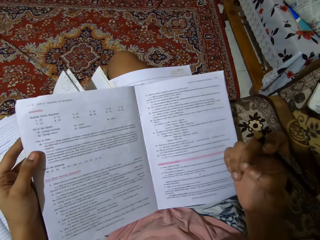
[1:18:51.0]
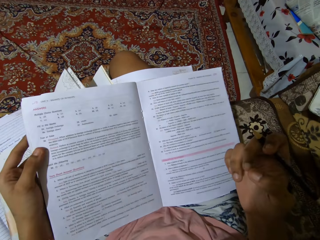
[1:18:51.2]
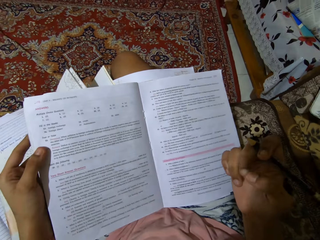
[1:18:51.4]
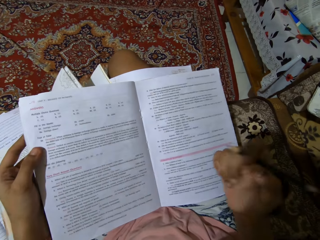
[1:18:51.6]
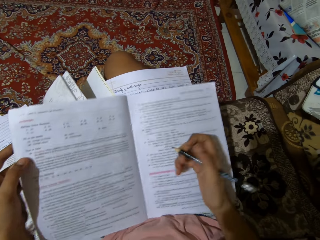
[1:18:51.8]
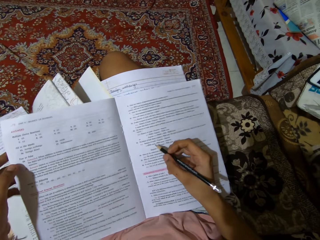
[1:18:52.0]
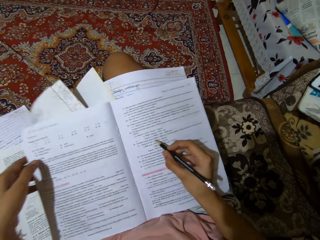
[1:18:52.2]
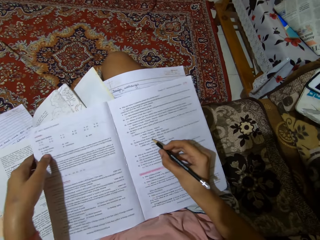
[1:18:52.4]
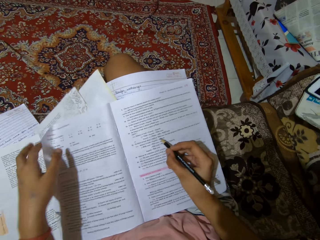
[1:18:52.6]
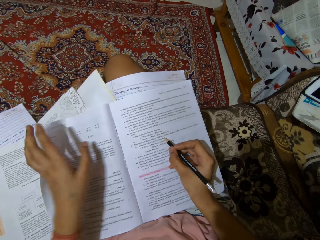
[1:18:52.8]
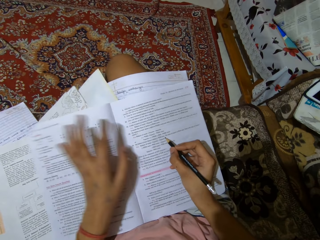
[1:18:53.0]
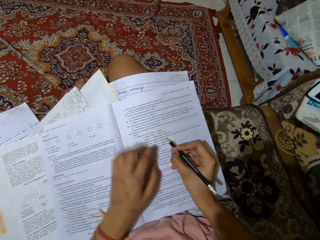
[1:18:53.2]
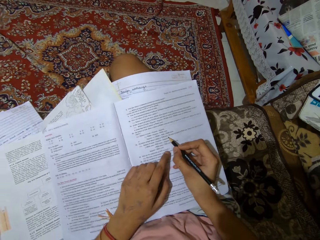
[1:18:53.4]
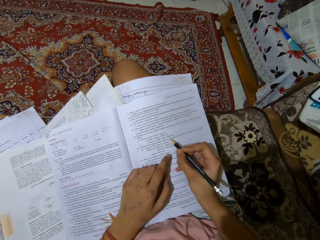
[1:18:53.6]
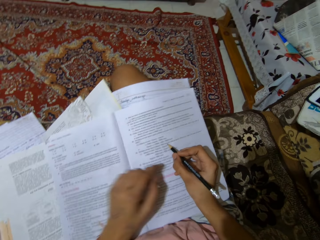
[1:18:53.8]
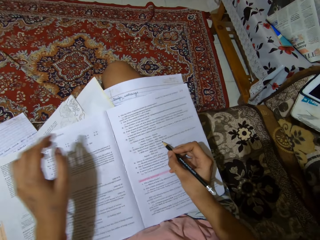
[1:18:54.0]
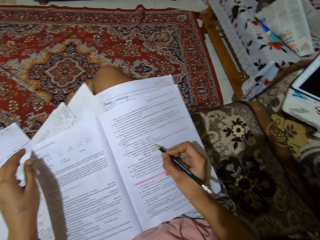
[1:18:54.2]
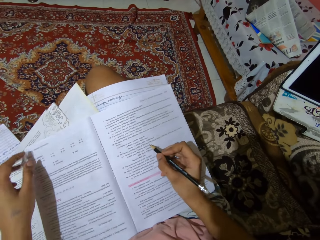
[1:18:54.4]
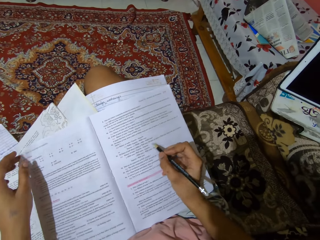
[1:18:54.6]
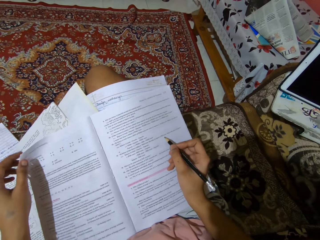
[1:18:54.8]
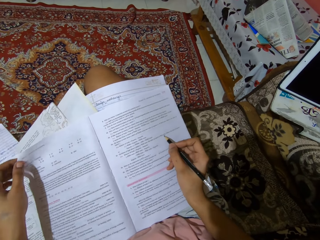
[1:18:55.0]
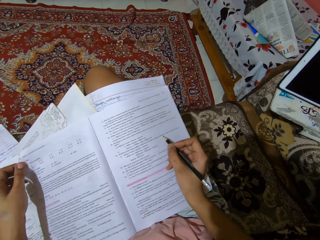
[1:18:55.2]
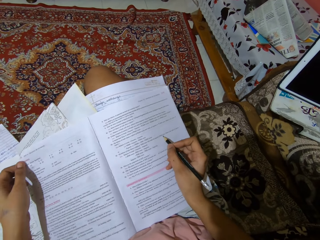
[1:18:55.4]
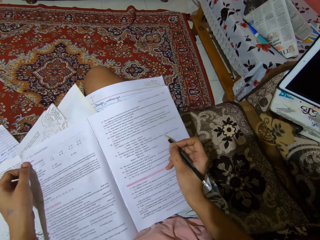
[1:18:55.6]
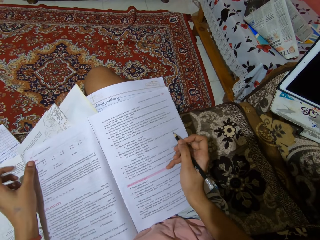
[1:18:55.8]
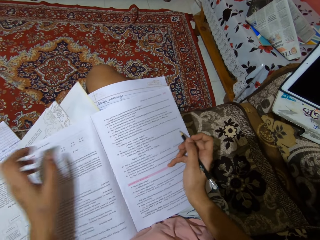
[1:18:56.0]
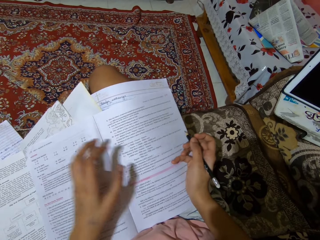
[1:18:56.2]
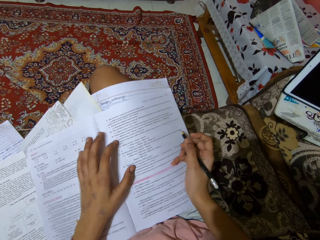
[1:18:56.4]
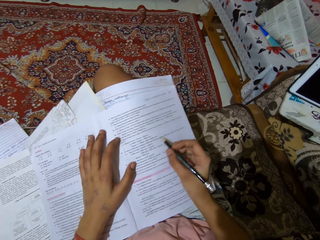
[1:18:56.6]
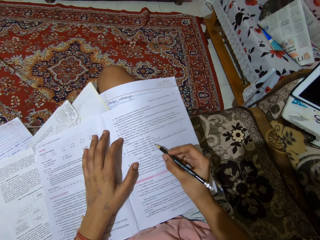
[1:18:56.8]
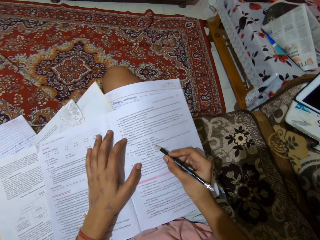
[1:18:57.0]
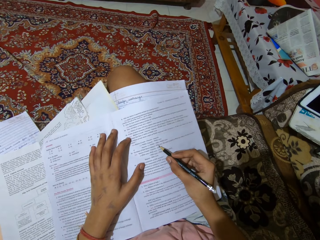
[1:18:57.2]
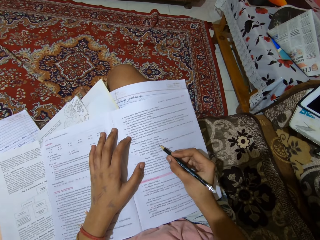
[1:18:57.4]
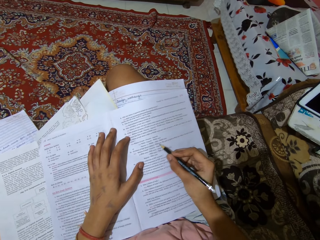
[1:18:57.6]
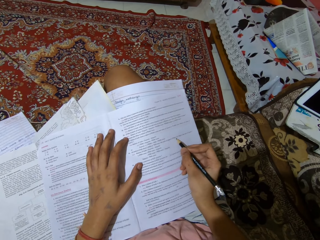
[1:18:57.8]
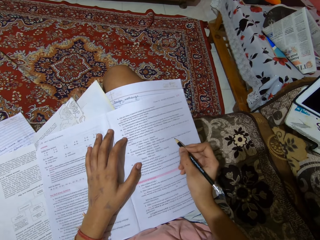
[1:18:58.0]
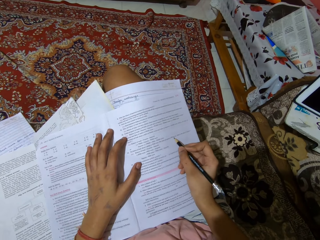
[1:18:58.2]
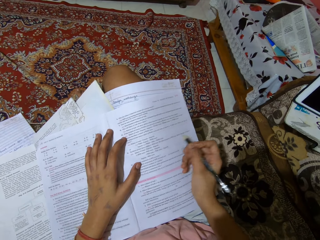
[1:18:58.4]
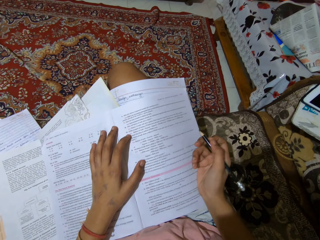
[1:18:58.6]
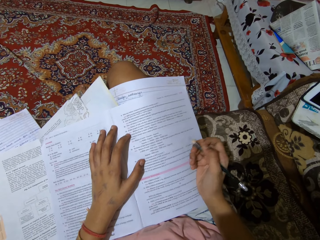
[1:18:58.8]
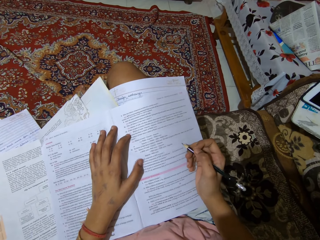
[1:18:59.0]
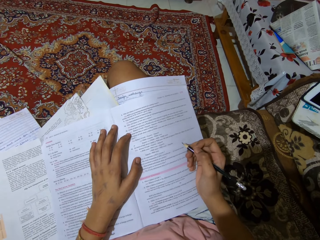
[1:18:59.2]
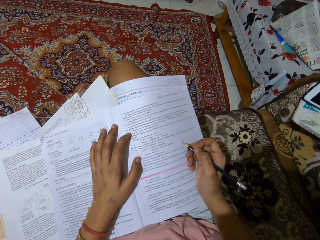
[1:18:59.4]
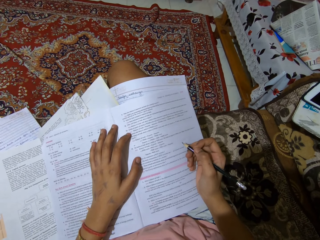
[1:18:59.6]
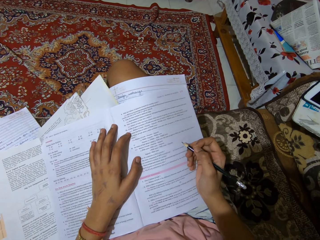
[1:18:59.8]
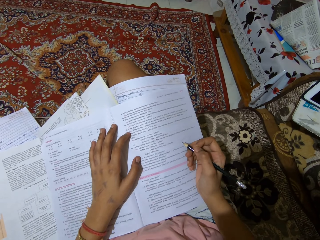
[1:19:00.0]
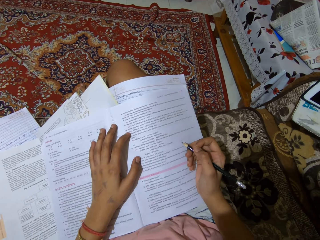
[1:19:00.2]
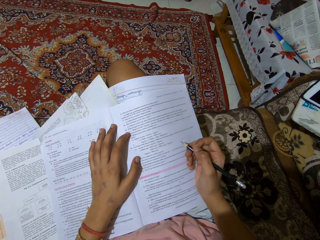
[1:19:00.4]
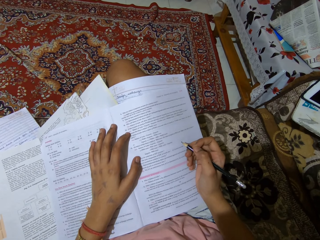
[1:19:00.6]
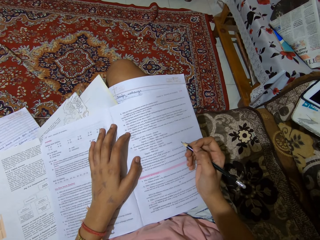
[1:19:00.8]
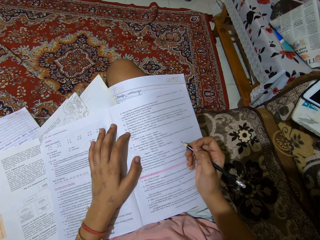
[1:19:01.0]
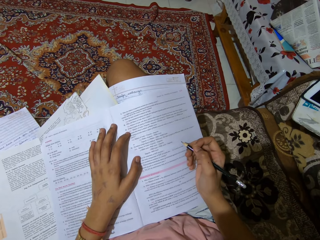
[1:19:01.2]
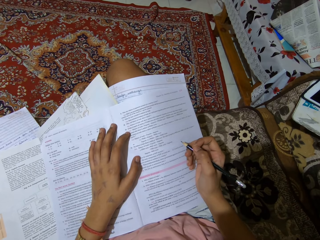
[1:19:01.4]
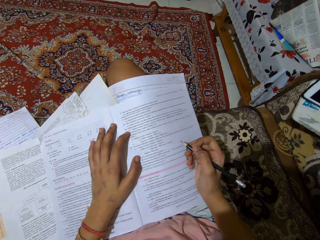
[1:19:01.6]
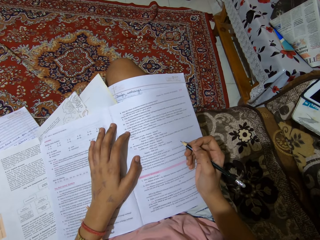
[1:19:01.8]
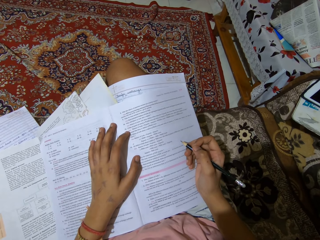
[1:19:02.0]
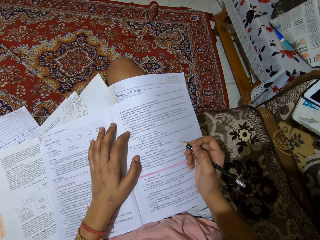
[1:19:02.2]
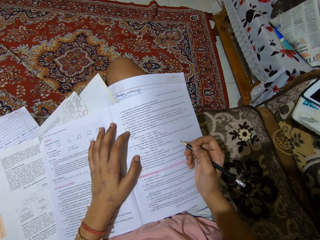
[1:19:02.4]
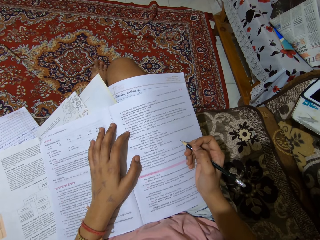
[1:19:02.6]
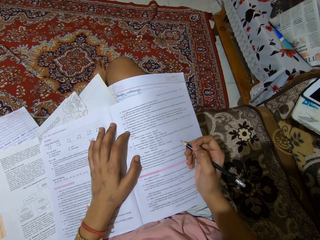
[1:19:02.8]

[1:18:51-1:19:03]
The camera wearer reads the question. They write on the textbook. They fold the page. They read the question.

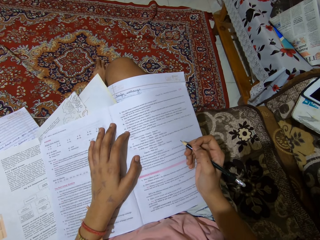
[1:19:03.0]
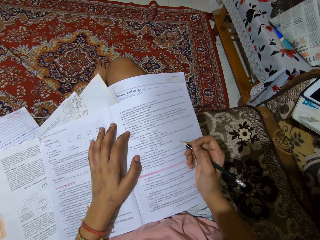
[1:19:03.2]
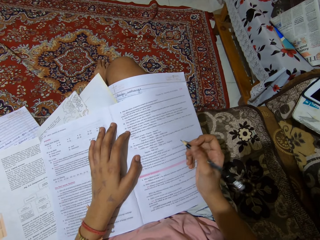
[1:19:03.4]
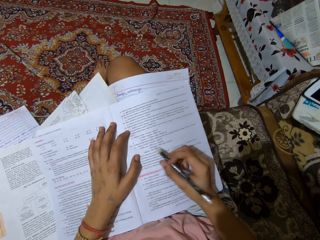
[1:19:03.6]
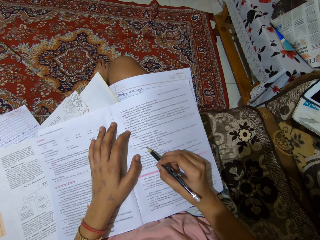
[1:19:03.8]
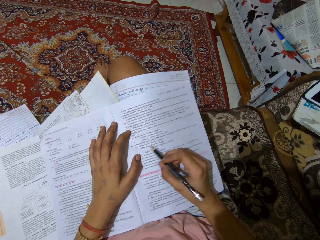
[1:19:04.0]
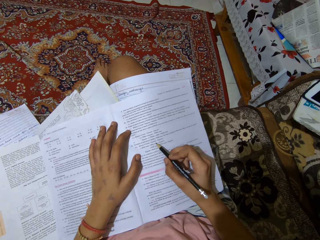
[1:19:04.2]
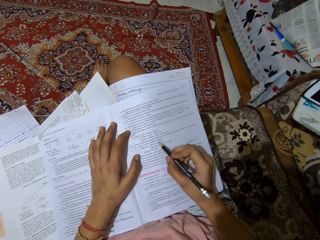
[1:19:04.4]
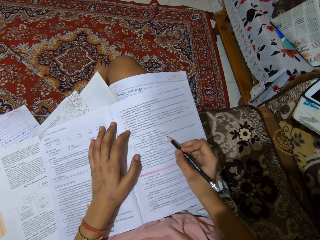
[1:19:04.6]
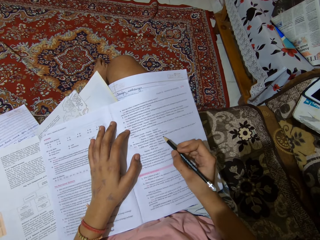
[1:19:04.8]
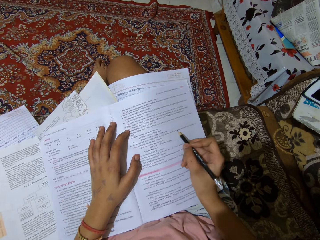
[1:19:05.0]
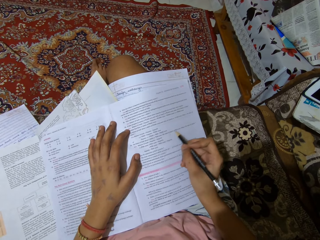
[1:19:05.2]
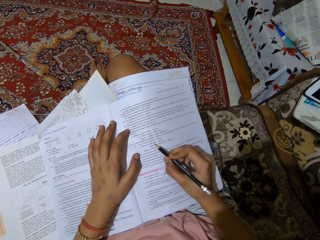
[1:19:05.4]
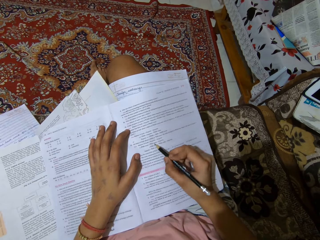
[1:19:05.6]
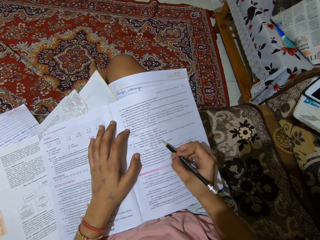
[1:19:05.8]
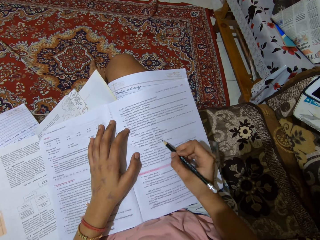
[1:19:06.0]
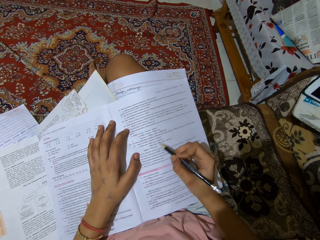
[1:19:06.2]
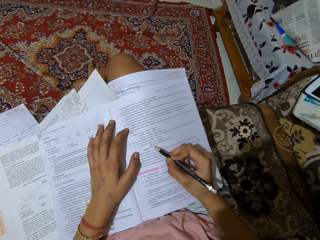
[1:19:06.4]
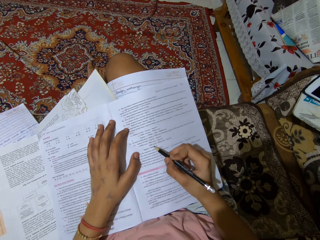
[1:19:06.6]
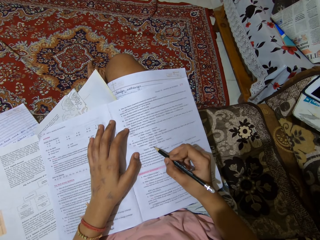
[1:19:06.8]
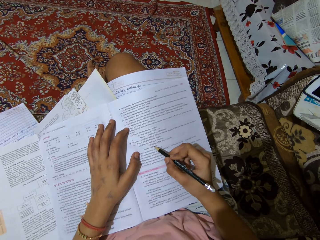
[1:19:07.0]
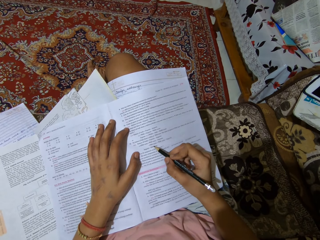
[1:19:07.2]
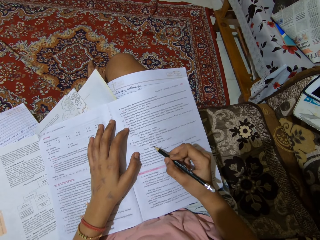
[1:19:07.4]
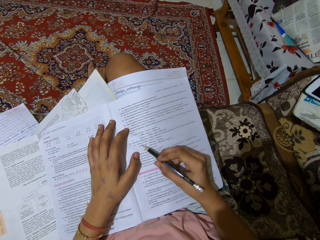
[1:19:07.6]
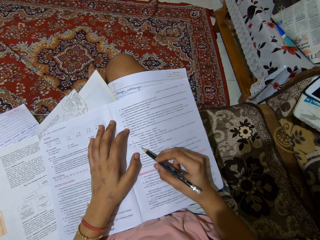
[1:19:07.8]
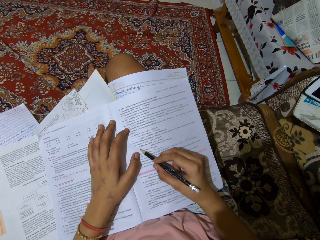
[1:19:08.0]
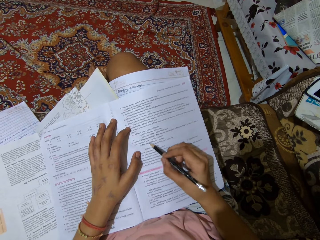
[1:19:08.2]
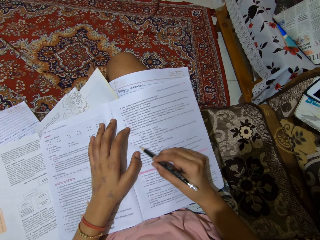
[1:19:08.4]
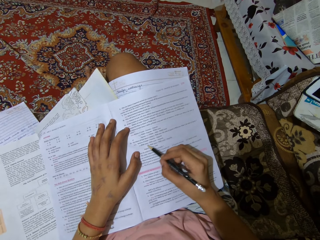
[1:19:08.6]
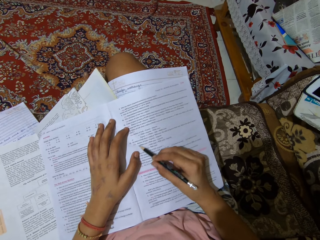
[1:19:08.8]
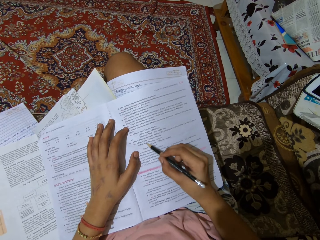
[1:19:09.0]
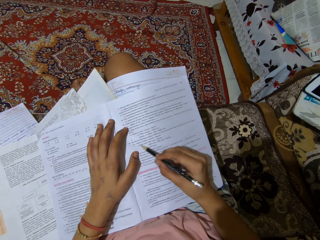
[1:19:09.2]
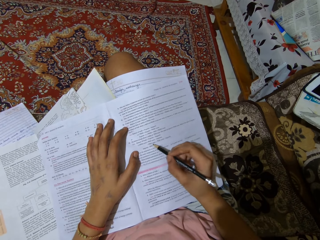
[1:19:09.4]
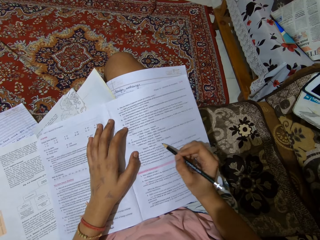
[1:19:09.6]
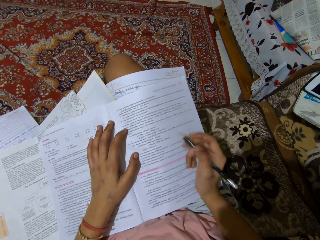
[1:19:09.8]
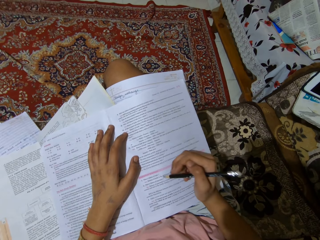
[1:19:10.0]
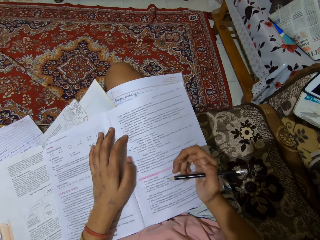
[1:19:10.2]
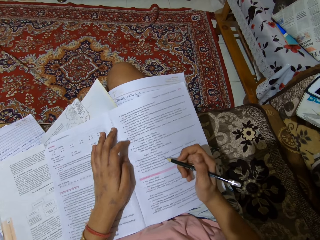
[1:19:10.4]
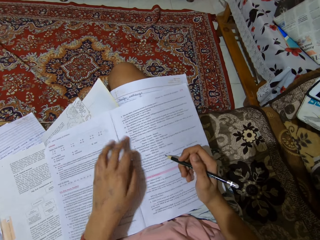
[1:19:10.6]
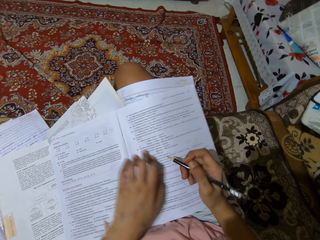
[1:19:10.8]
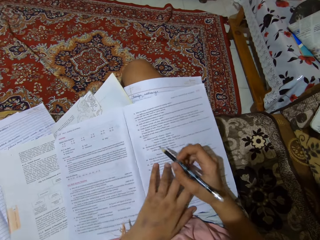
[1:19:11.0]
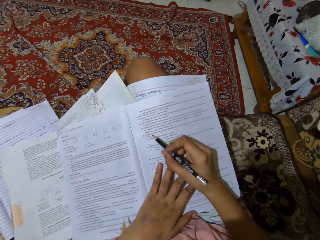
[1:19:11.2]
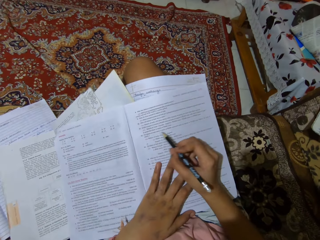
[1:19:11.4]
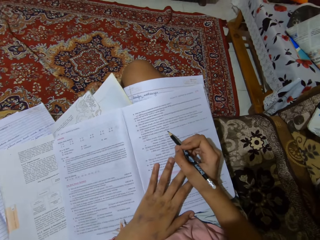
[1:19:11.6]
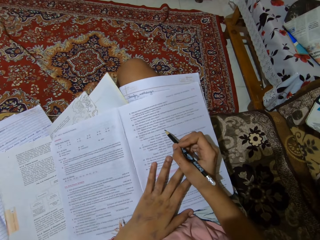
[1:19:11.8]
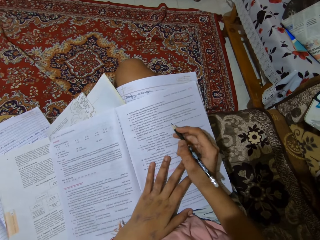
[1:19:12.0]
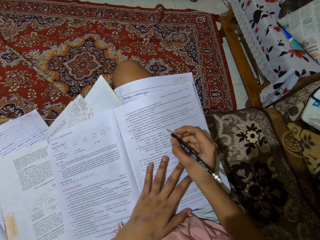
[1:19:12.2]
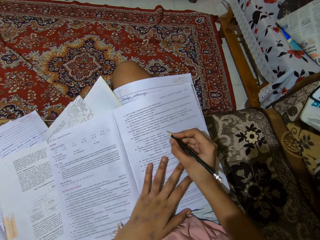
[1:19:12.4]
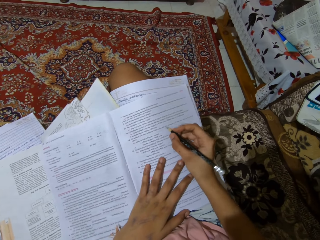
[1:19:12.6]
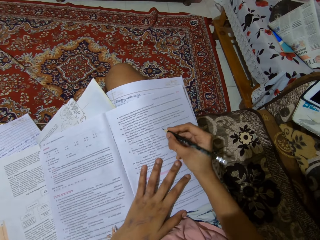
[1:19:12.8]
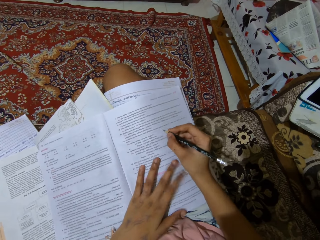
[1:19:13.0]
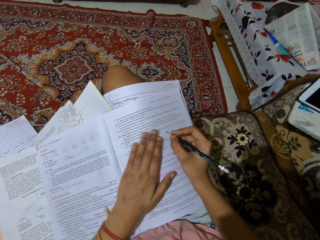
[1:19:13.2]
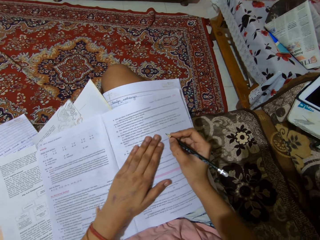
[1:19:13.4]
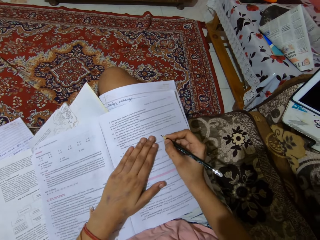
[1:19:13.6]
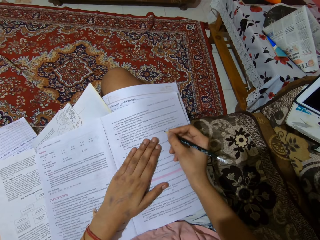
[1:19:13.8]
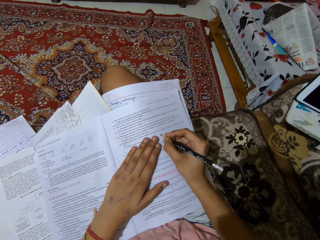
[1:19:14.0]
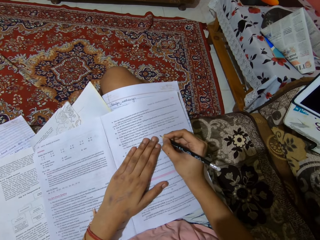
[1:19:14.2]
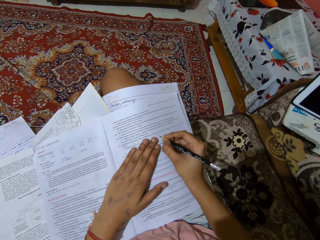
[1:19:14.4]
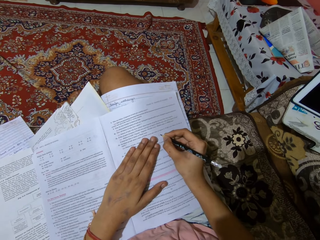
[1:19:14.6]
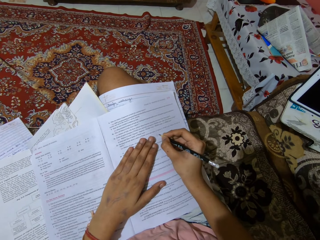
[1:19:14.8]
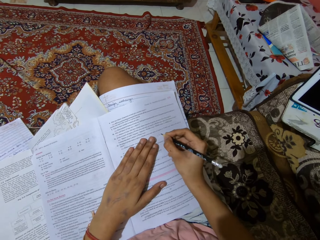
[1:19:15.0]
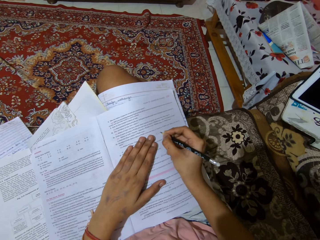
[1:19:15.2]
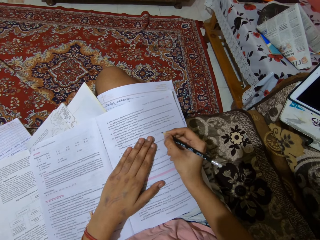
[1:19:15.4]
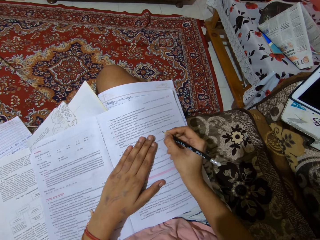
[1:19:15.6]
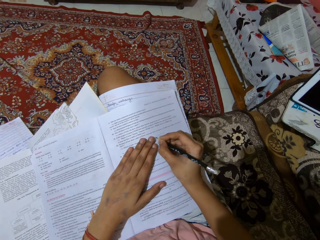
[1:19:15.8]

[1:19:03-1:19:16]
The camera wearer writes on the book.
